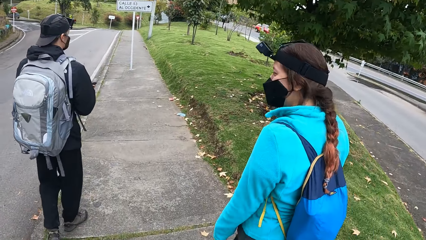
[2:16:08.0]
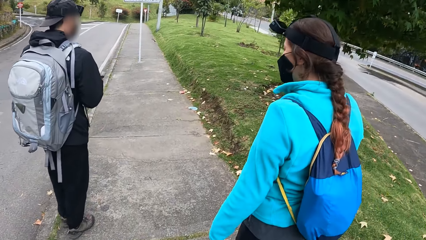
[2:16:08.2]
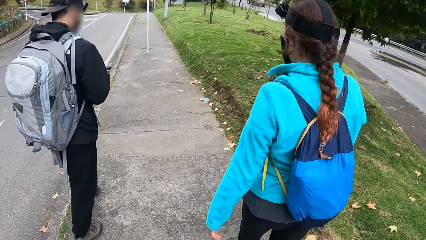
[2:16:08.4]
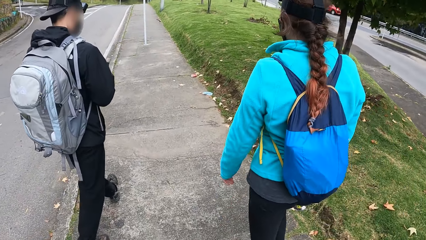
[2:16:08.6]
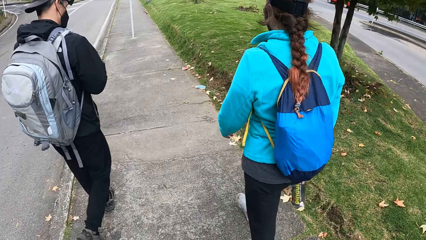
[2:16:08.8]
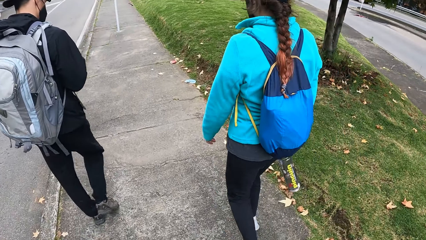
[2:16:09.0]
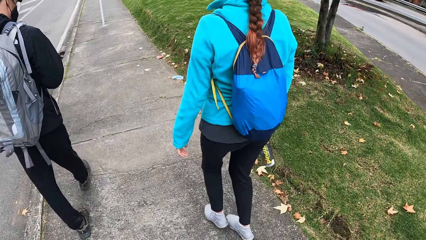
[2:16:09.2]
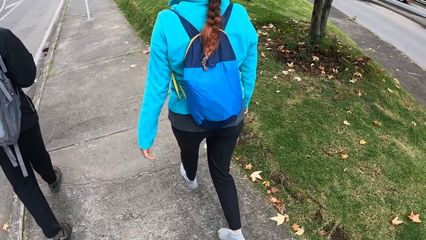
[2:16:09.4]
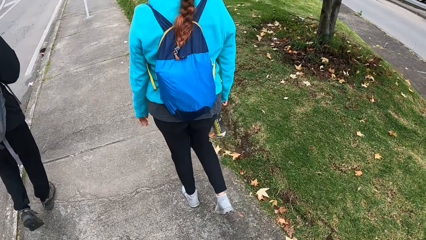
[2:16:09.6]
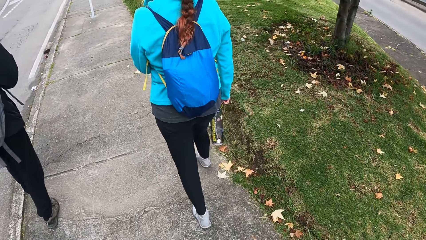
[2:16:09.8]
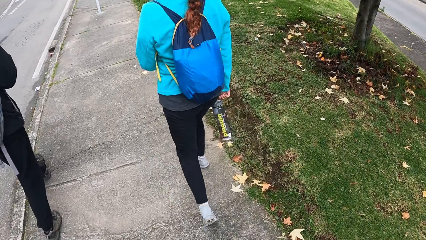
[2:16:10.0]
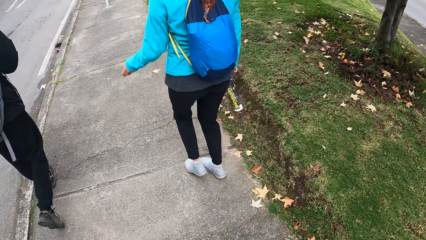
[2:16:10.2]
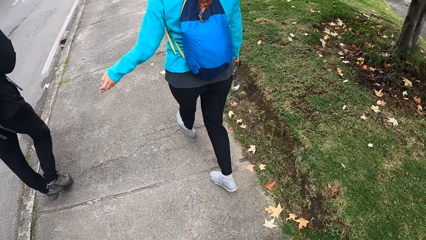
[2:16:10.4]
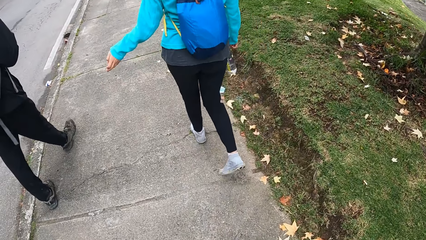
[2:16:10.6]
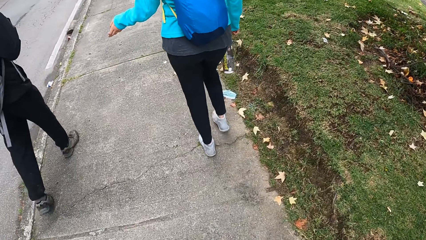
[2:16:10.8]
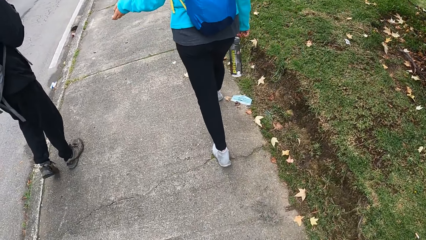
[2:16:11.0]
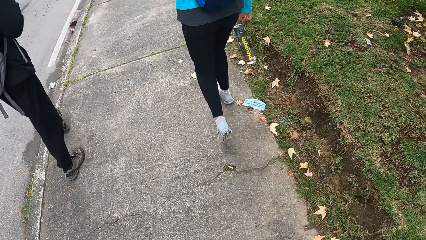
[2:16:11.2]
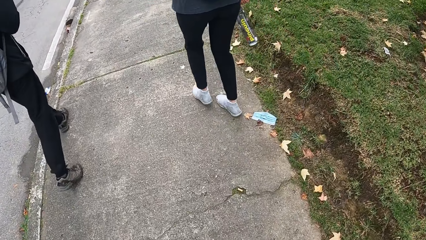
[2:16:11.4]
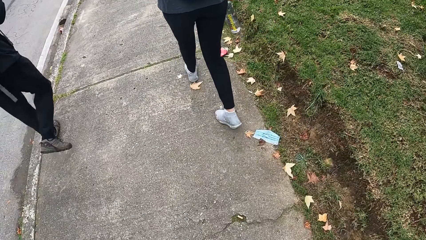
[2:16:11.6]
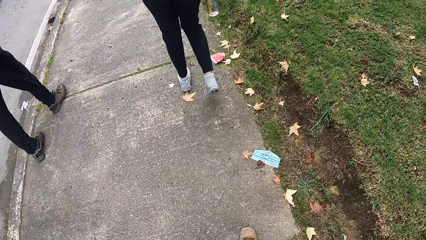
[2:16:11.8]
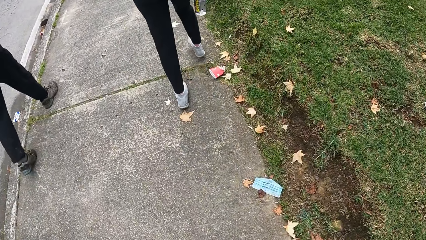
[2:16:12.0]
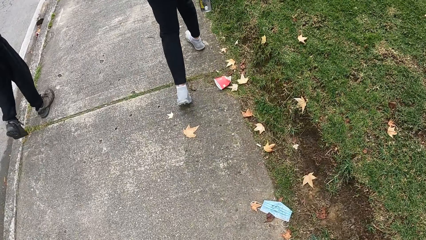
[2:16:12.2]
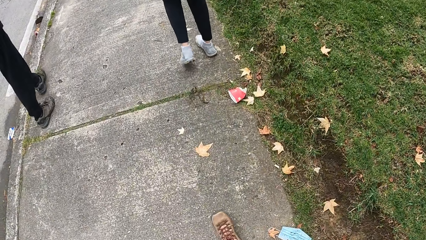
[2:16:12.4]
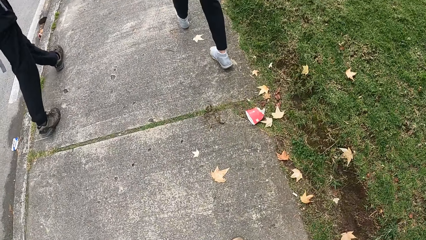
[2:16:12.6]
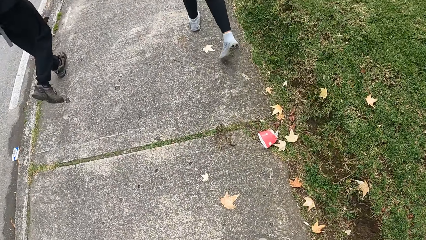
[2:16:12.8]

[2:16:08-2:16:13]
The camera wearer walks around.

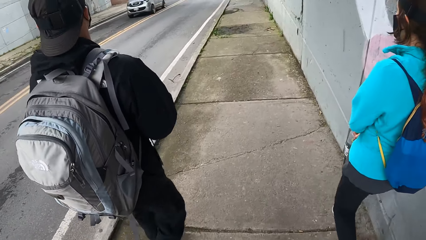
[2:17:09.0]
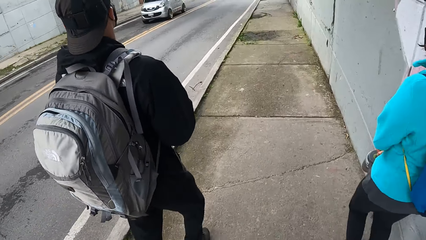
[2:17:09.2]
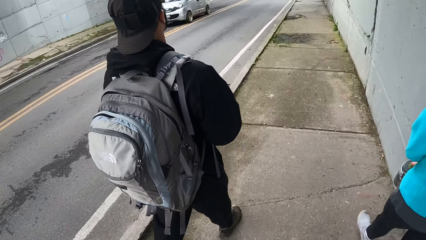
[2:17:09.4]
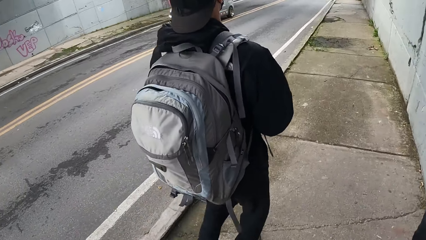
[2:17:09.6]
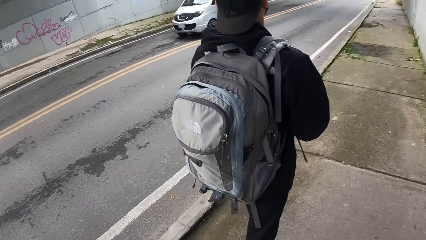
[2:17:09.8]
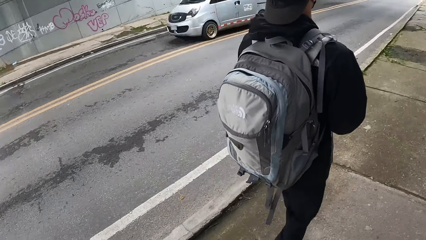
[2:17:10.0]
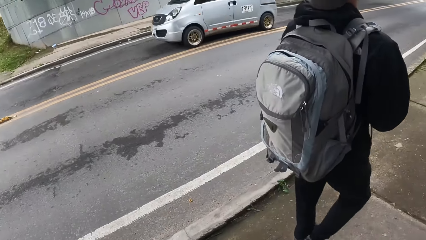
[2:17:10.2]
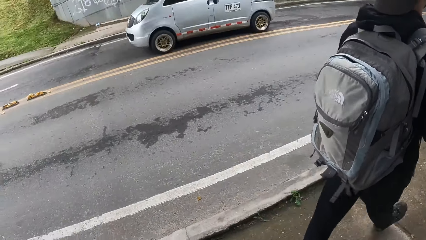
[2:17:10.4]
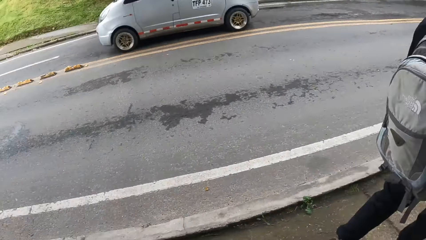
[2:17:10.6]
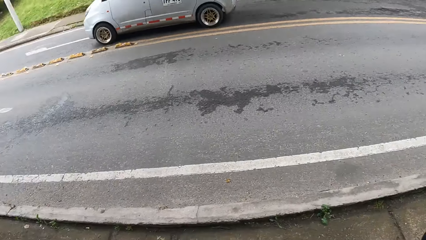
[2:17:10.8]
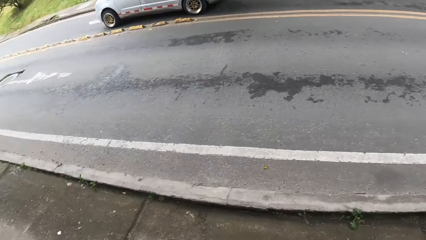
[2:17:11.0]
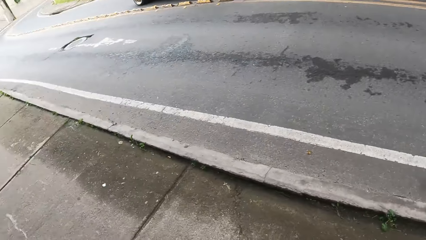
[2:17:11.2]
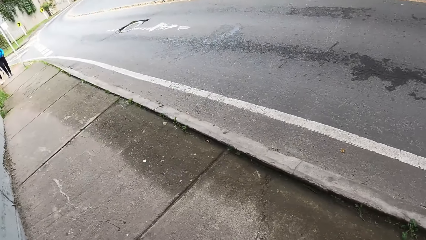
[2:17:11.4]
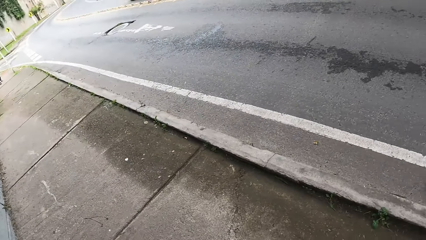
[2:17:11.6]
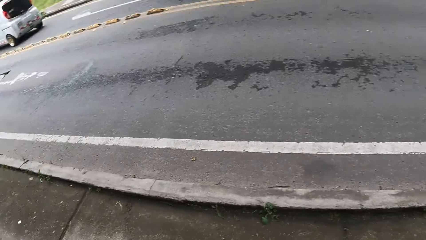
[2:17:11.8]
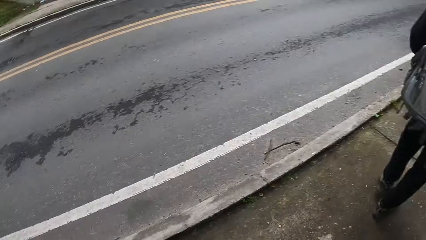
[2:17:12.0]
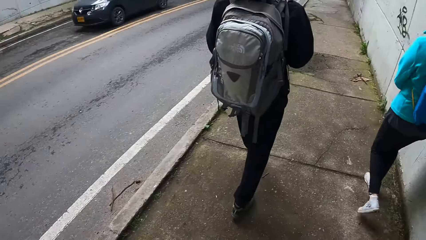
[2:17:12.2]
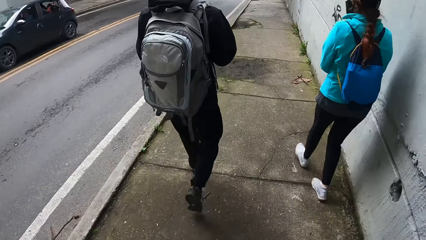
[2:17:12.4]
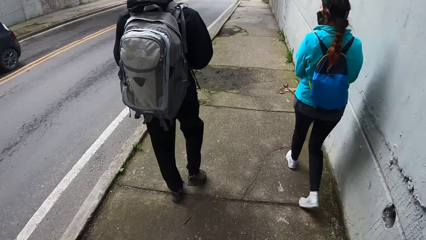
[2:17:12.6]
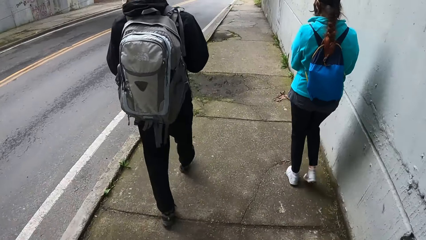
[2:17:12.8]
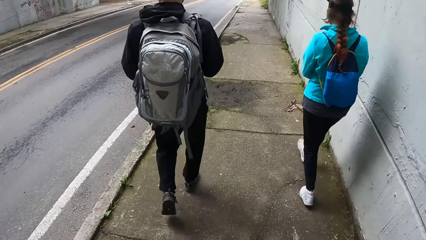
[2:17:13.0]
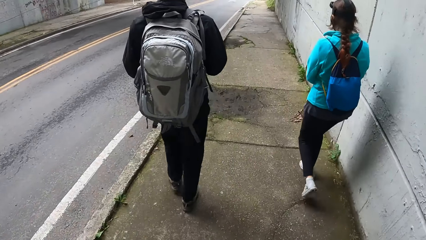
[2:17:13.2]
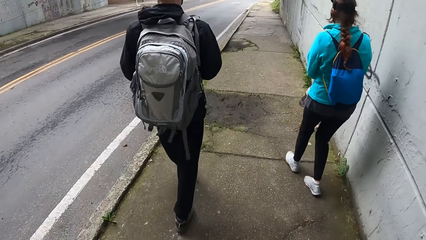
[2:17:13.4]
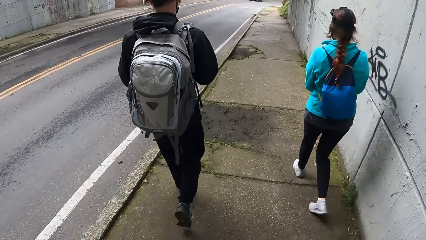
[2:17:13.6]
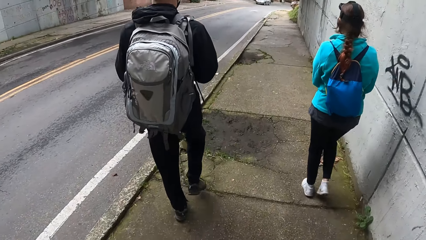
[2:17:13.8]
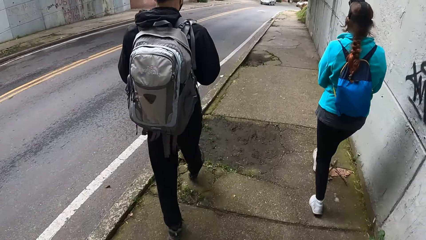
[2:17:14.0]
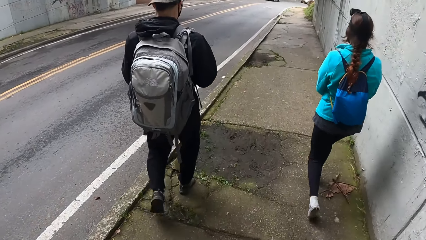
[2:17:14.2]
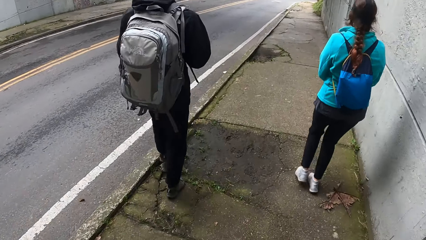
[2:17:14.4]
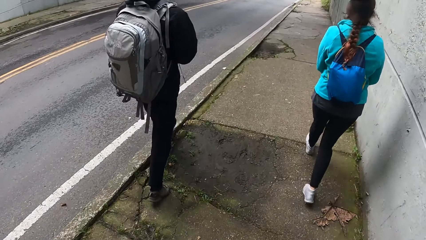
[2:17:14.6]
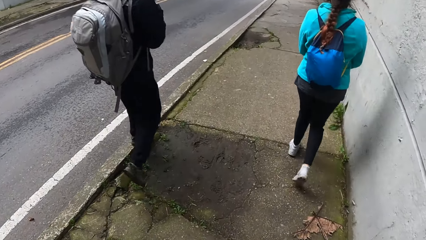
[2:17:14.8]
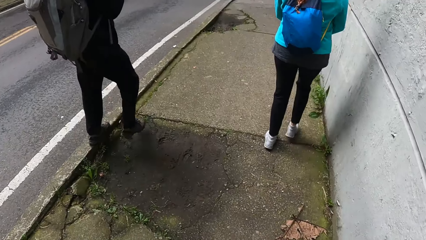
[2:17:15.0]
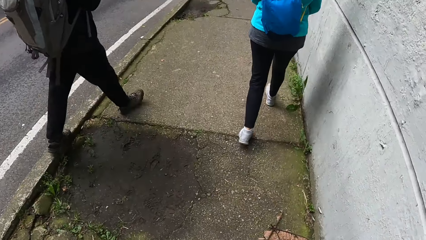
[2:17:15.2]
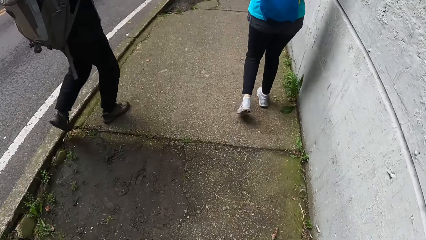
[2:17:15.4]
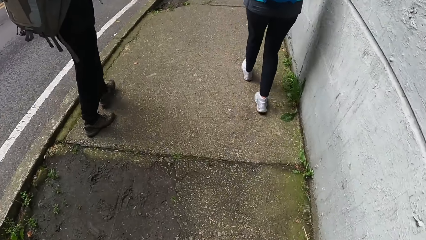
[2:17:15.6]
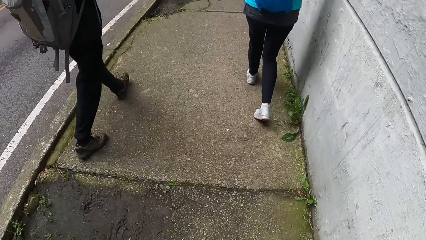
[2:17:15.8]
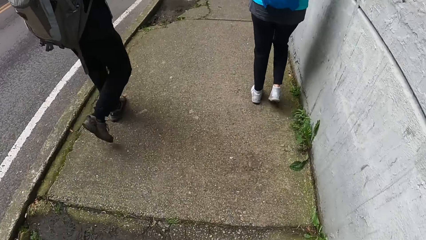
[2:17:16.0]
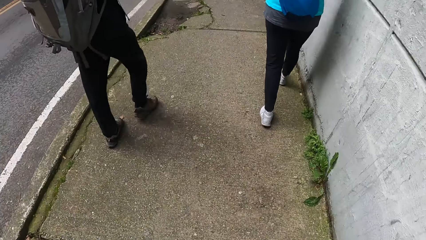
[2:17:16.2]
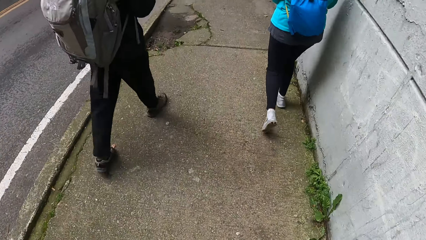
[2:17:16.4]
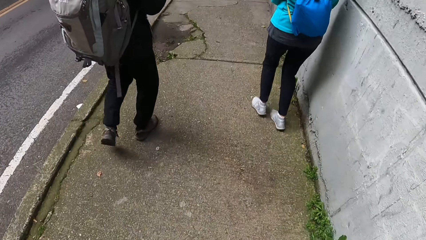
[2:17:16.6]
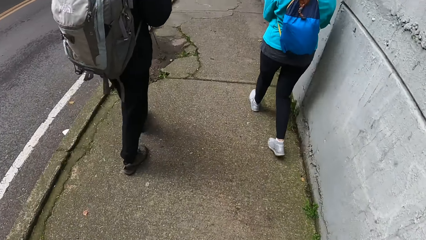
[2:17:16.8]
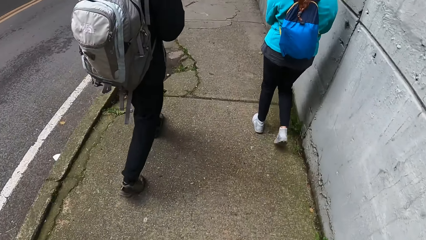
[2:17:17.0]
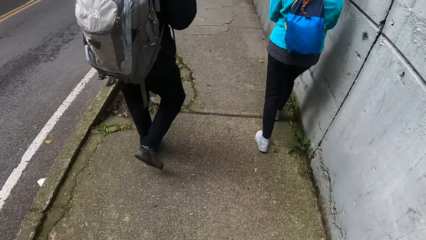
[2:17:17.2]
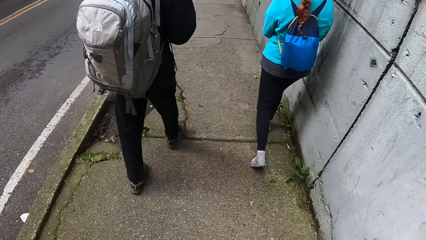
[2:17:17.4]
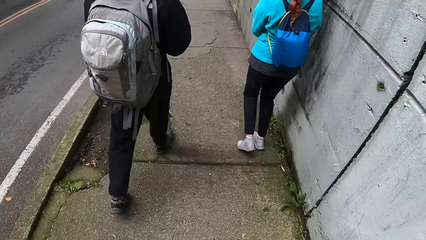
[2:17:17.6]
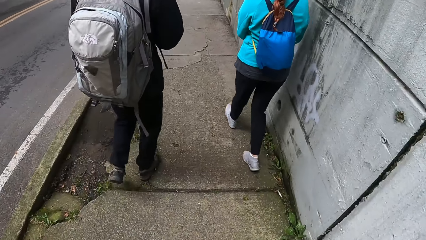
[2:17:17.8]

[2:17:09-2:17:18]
The camera wearer looks at a car on his left across the road. He walks down the footpath.

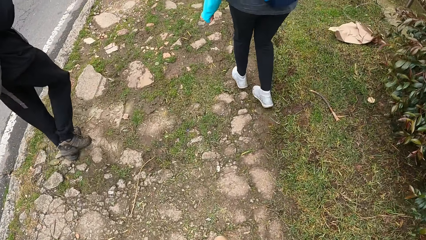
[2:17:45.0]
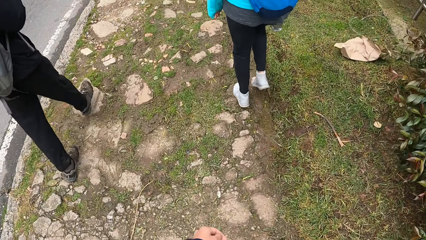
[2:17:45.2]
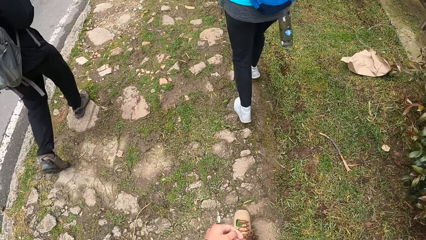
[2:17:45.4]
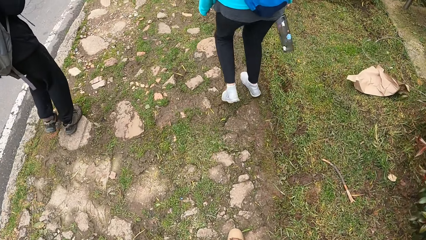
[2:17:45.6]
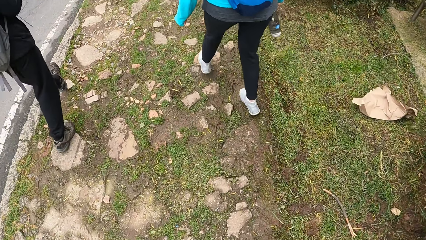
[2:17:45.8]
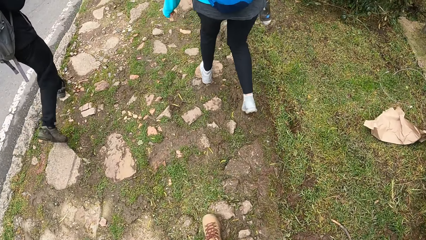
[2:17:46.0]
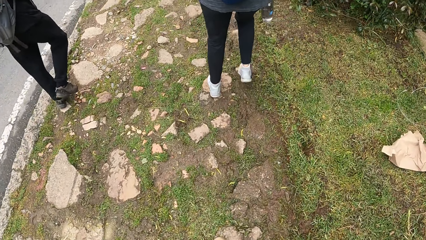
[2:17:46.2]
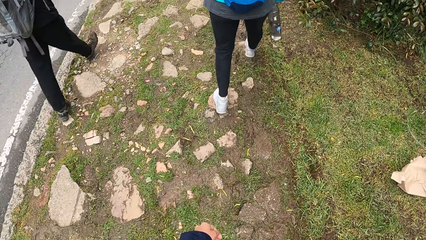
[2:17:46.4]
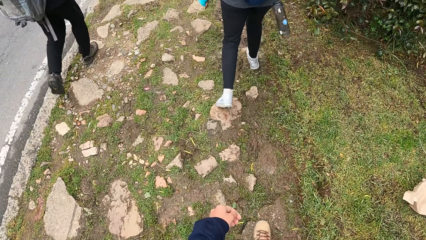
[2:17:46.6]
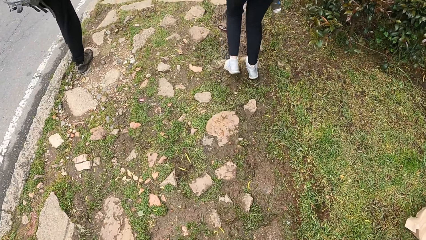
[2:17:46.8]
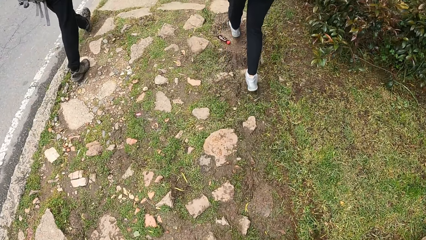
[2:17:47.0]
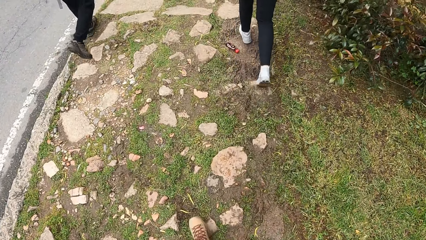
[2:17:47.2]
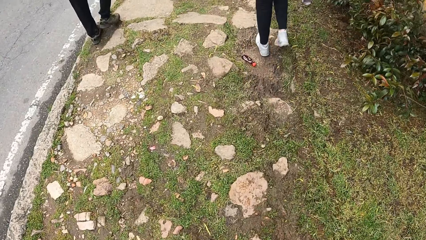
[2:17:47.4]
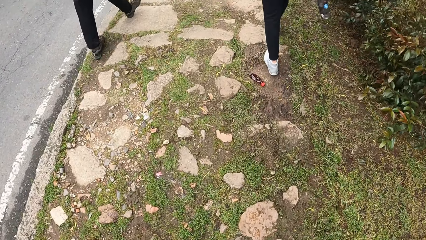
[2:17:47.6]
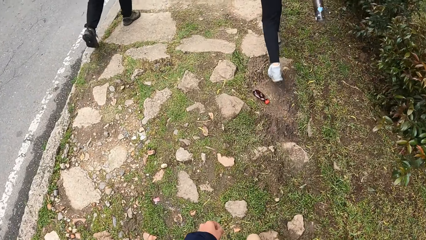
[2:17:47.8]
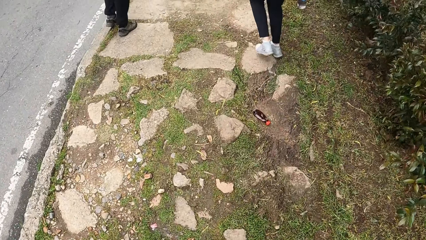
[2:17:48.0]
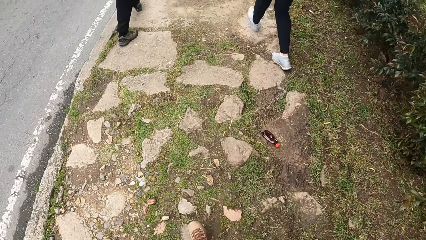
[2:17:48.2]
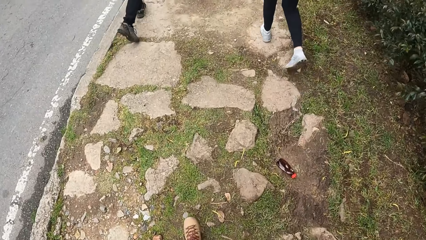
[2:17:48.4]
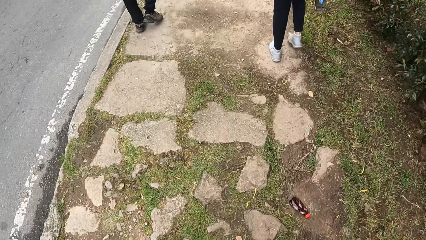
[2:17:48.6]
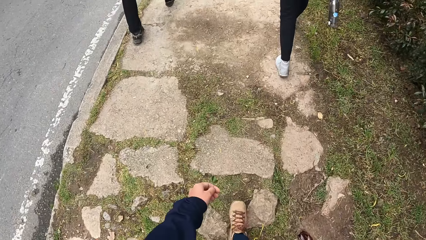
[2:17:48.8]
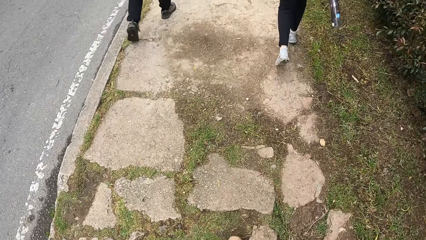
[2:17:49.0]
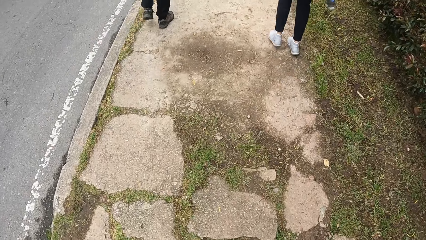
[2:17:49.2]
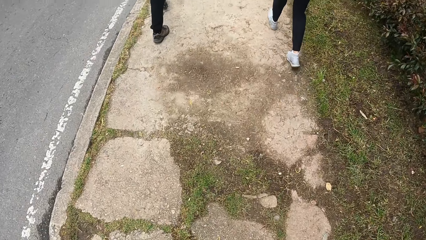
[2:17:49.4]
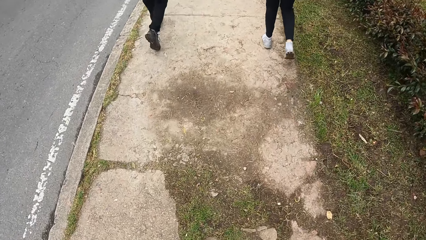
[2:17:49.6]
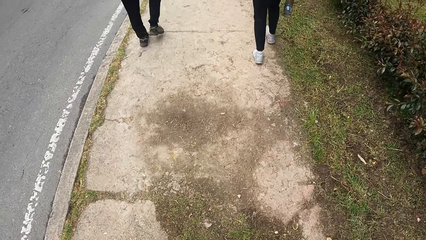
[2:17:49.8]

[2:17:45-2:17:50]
The camera wearer walks on stones on the footpath.
